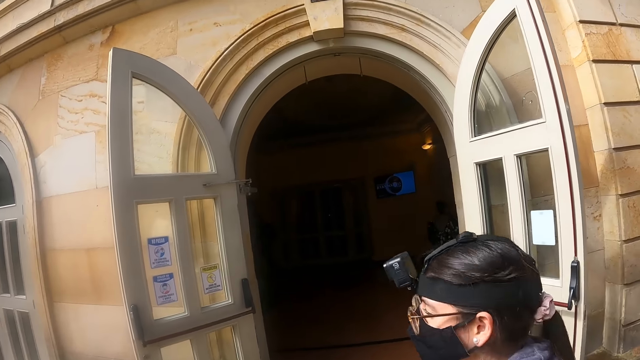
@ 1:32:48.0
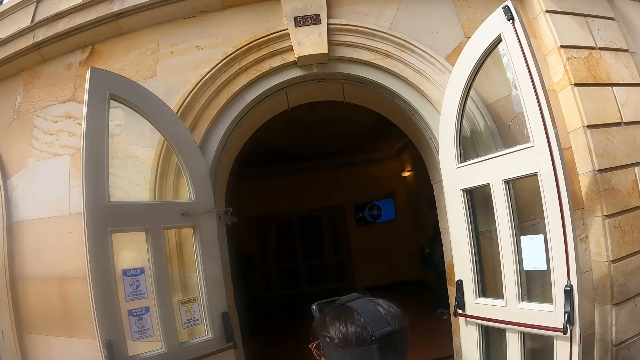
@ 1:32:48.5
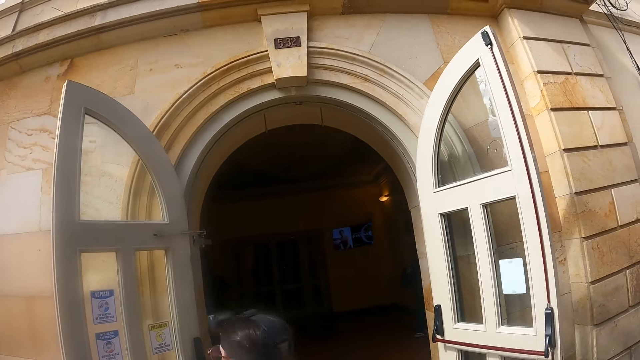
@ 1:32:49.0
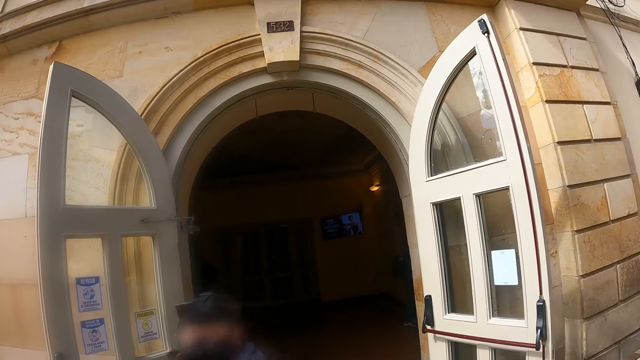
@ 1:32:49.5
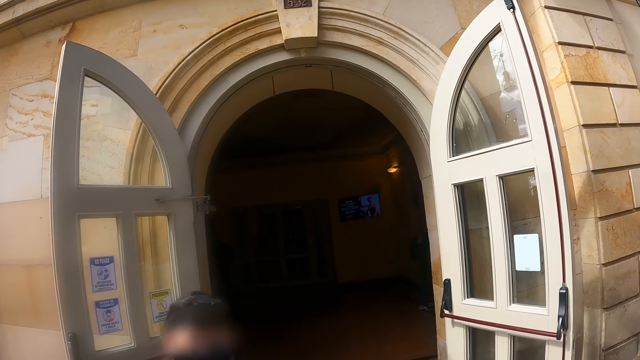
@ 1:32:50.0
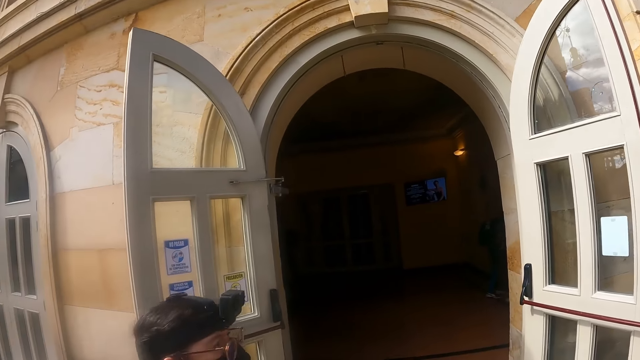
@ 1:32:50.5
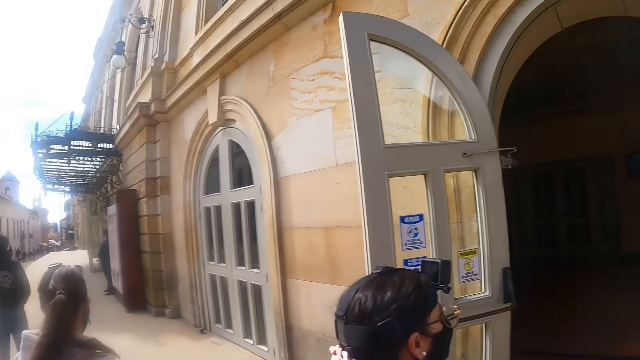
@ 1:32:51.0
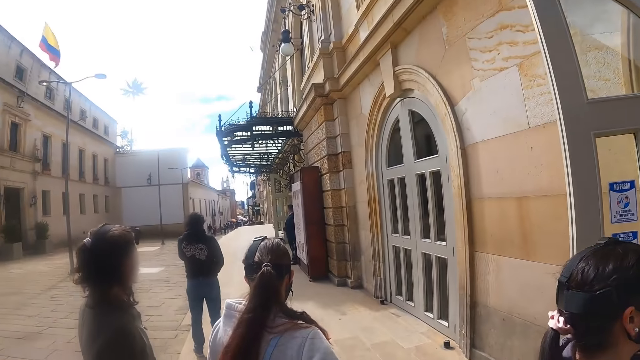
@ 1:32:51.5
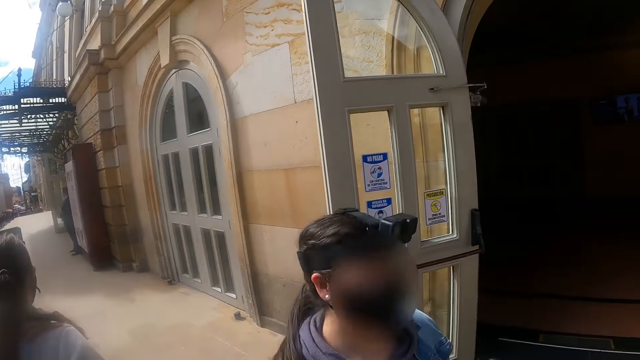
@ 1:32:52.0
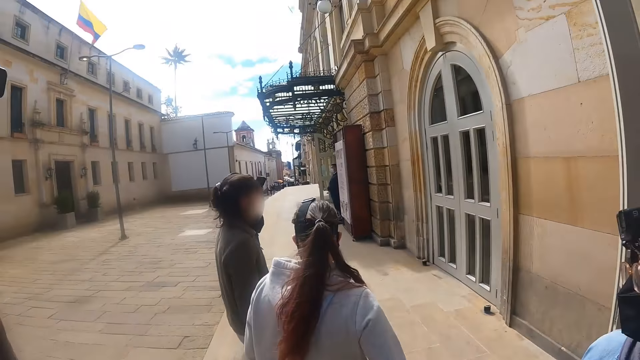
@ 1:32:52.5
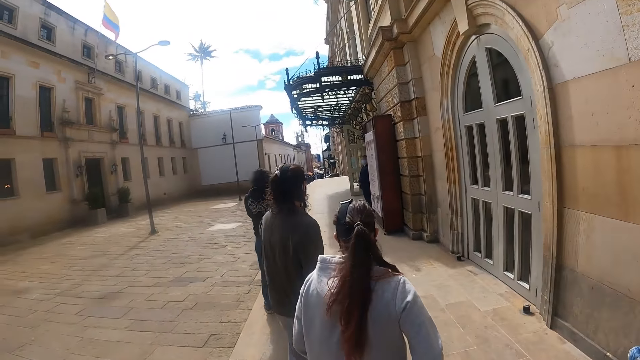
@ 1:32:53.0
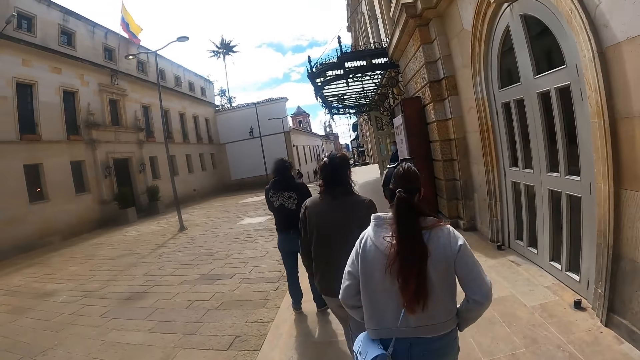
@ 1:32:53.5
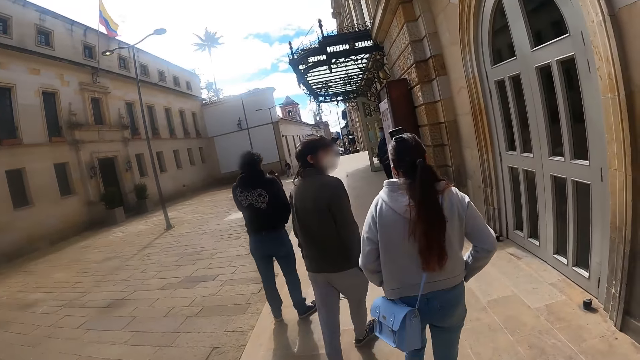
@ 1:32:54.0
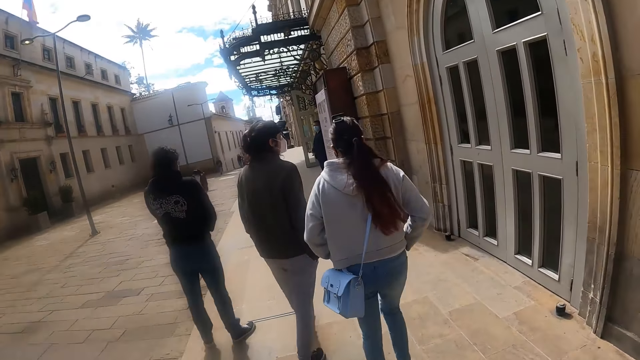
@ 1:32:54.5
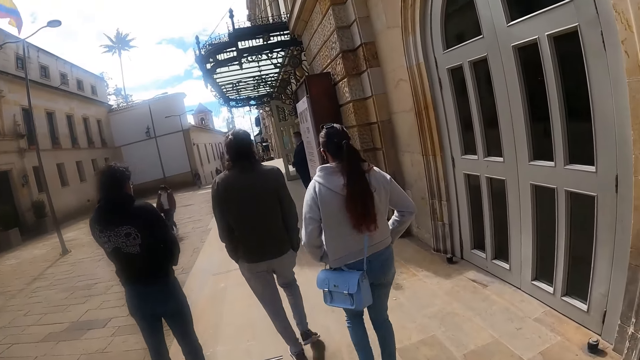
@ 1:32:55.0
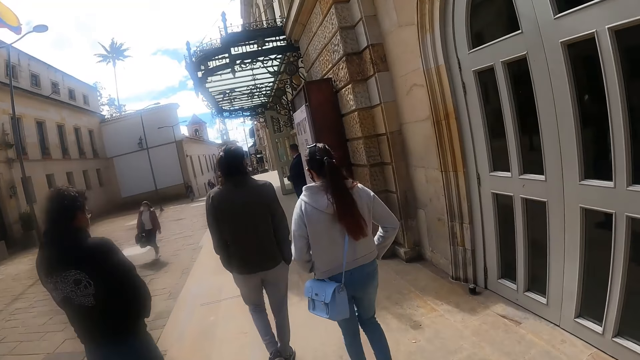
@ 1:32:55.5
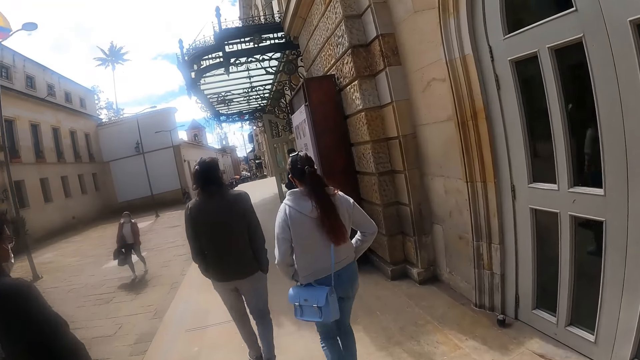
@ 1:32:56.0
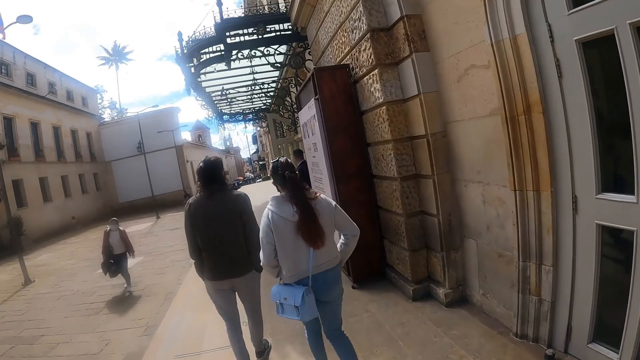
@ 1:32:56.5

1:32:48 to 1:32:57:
The camera wearer looks around and walks on the road.

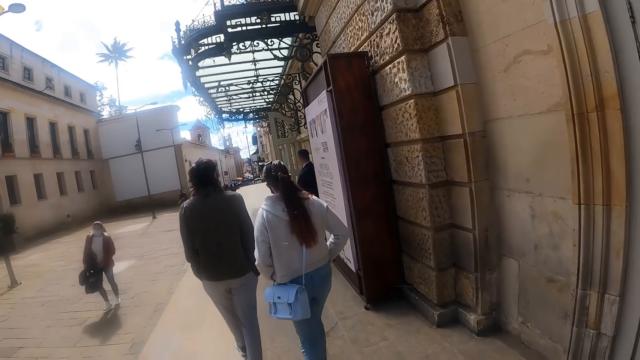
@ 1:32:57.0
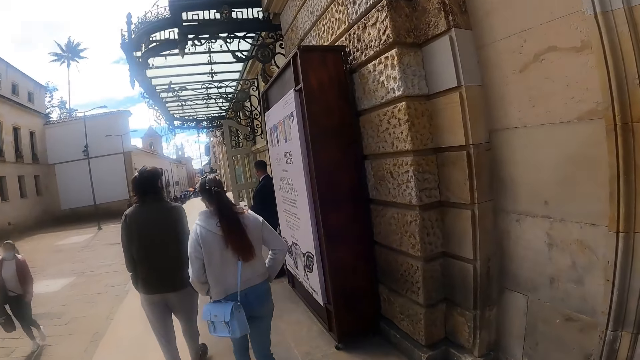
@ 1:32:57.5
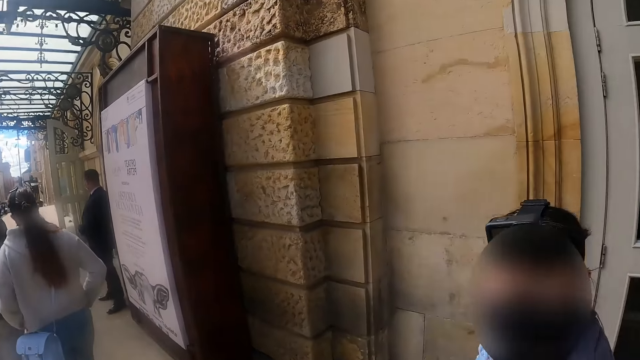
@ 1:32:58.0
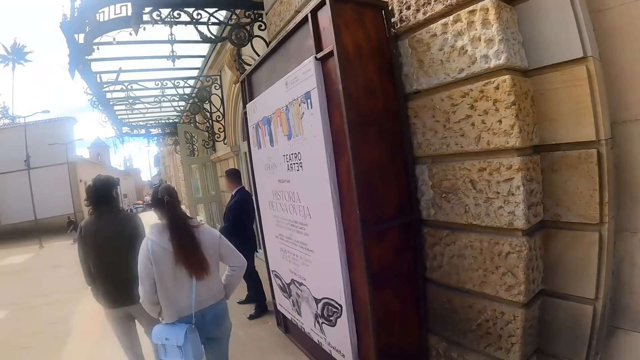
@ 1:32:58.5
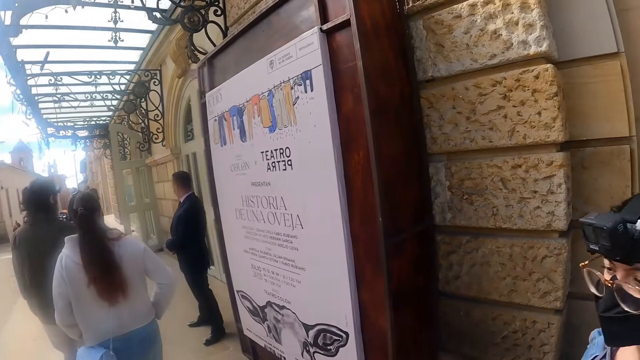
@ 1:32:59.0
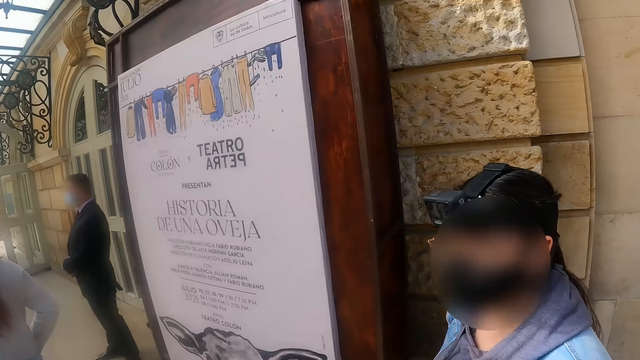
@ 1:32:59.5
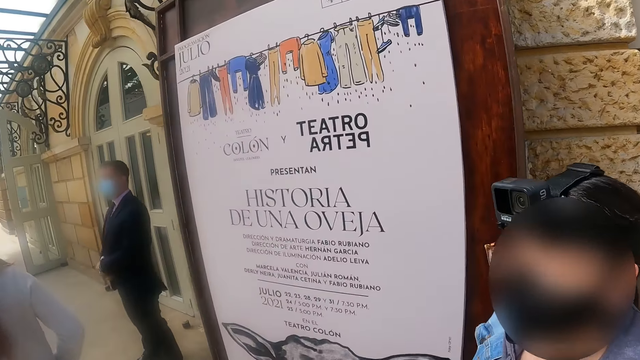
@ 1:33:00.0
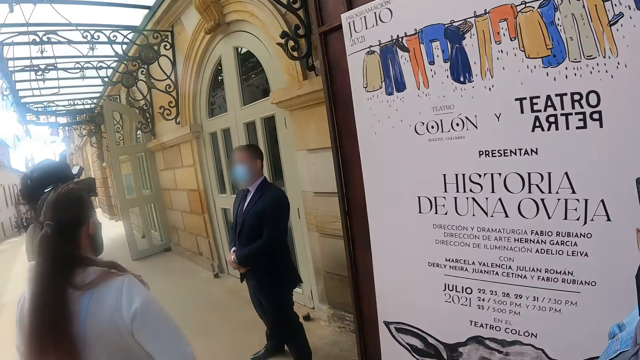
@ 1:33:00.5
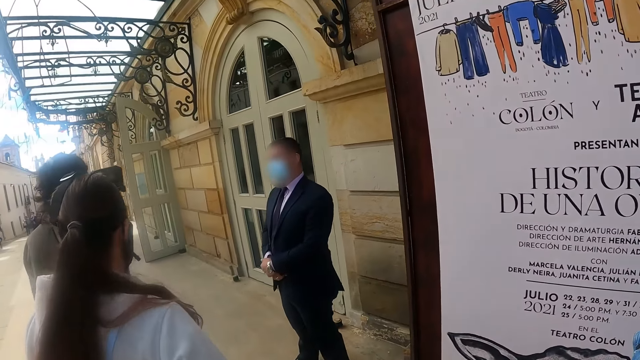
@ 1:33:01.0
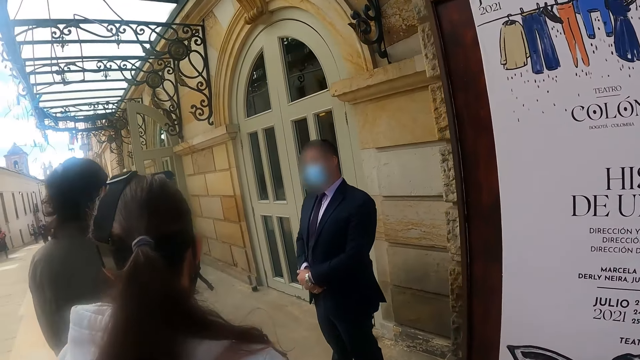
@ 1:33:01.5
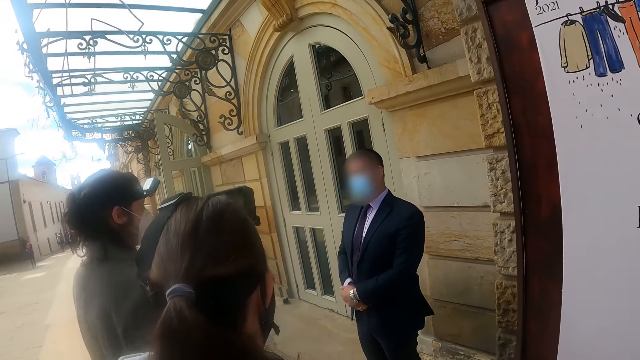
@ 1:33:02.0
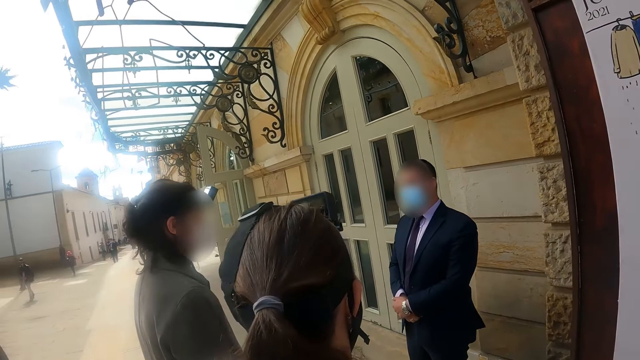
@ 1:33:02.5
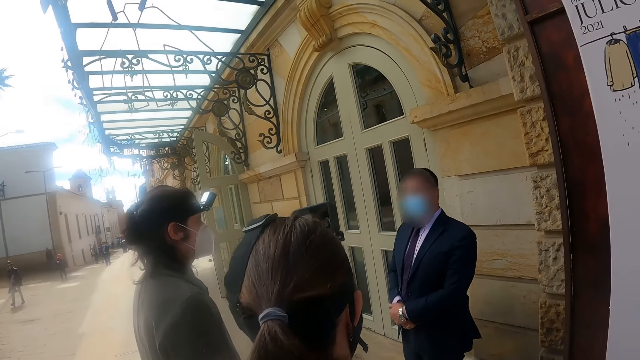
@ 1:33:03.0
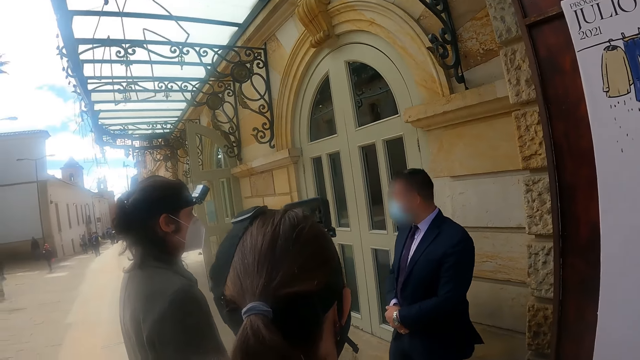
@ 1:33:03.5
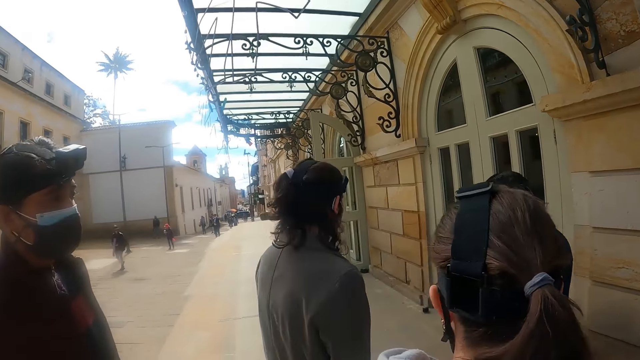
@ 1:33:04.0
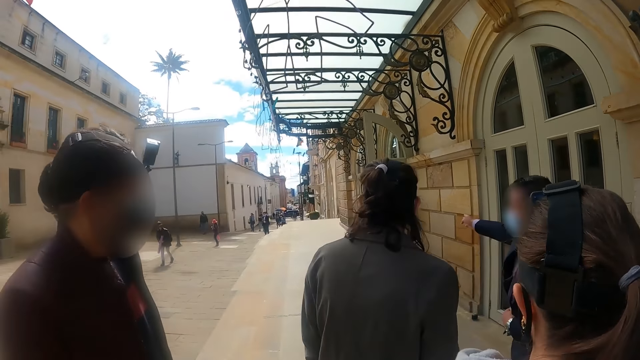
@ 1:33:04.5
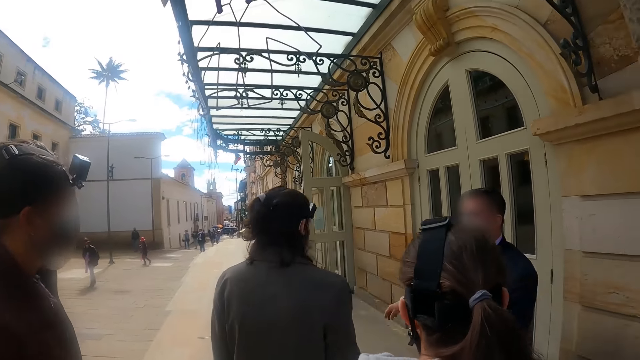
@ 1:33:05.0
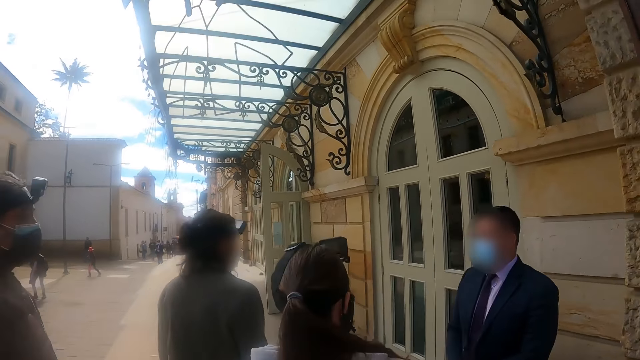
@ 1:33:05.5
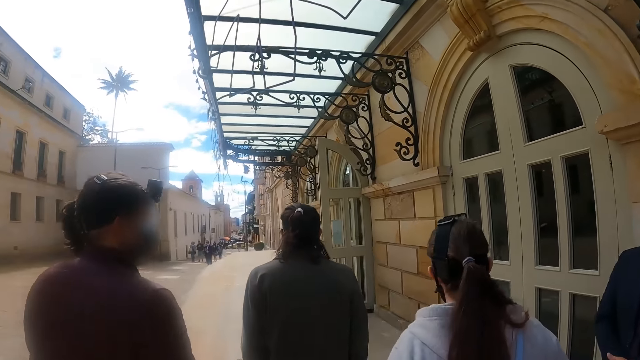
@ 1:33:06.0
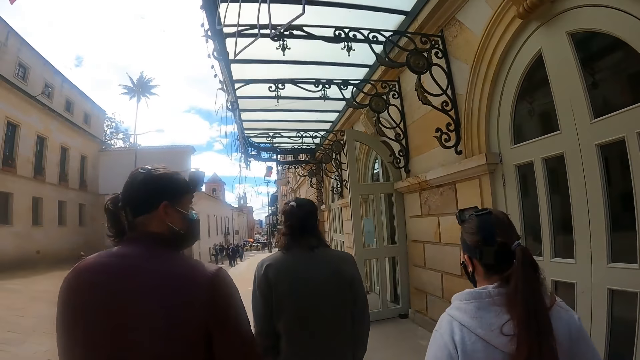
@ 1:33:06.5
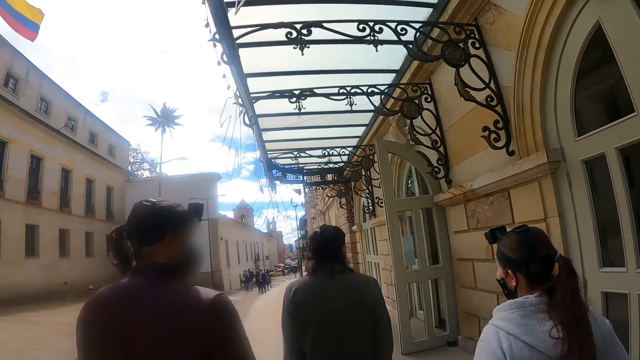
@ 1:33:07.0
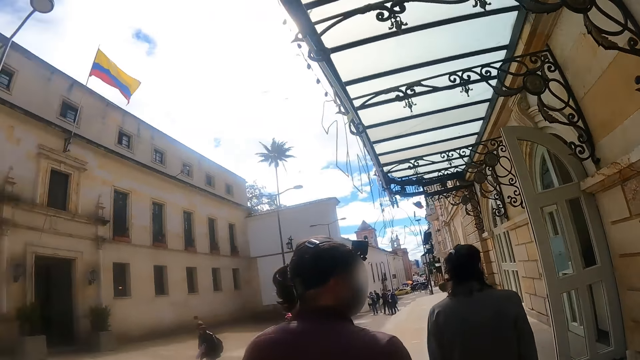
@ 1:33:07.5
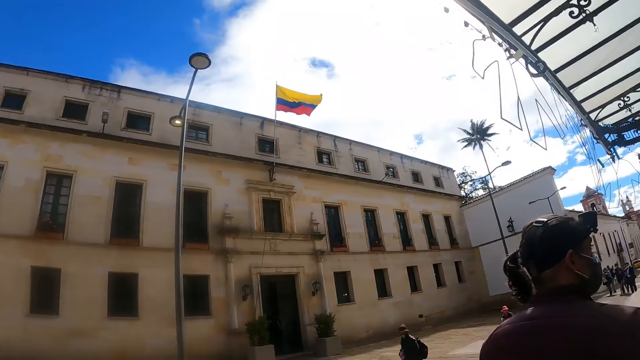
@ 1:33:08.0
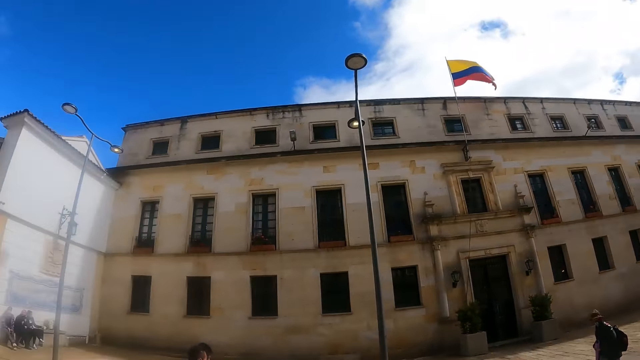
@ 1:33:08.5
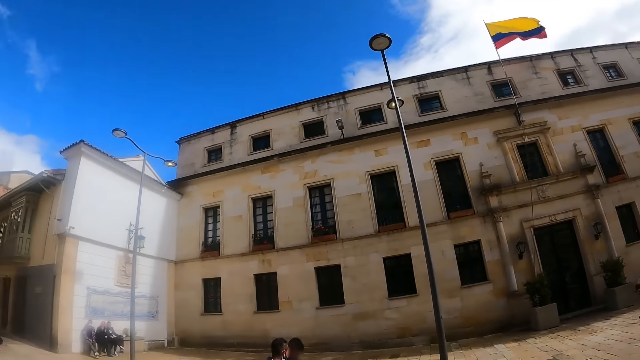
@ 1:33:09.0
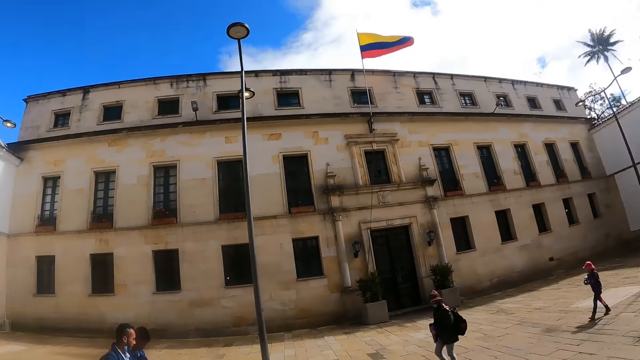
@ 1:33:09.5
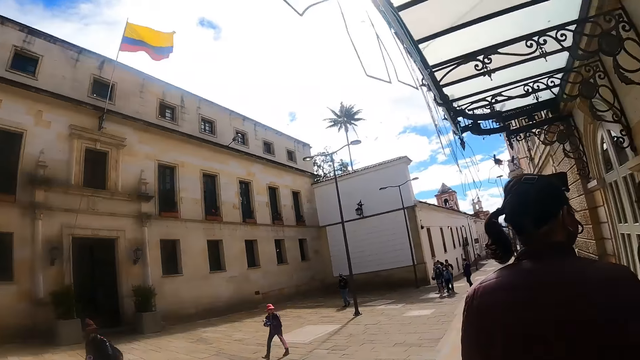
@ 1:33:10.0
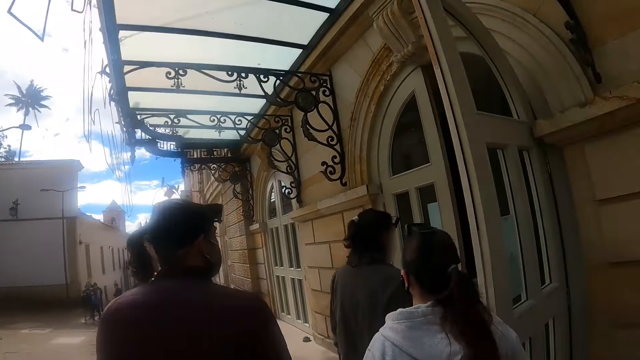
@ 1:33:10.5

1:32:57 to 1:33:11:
A man interacts with the camera wearer. The camera wearer looks aside. A lady and another lady stop. The ladies interact with another man. The other man points a finger. The ladies walk. The camera wearer walks on the road. They look around.
